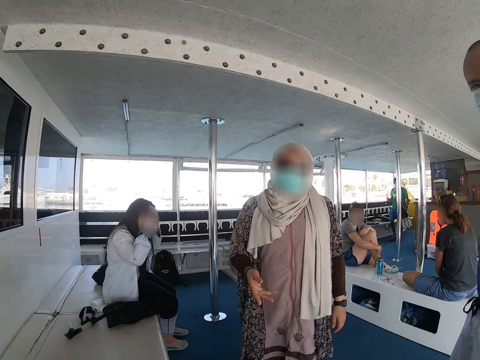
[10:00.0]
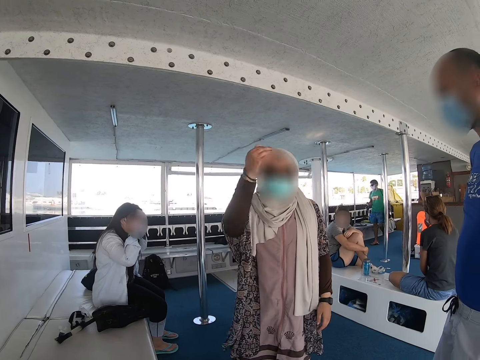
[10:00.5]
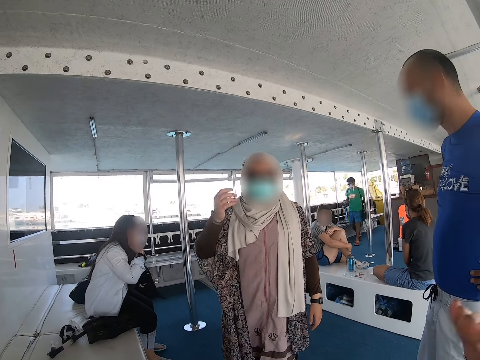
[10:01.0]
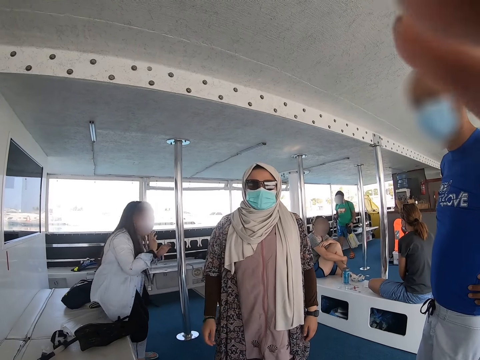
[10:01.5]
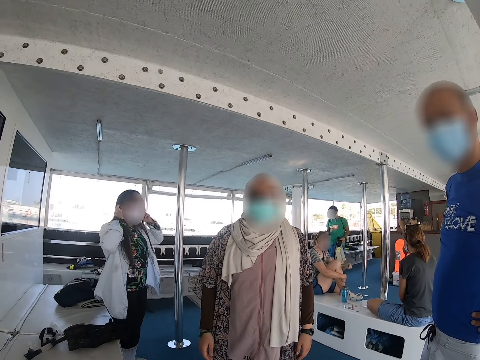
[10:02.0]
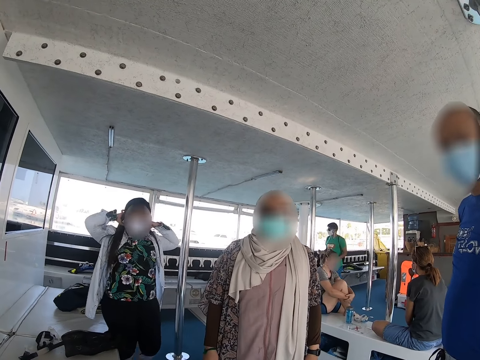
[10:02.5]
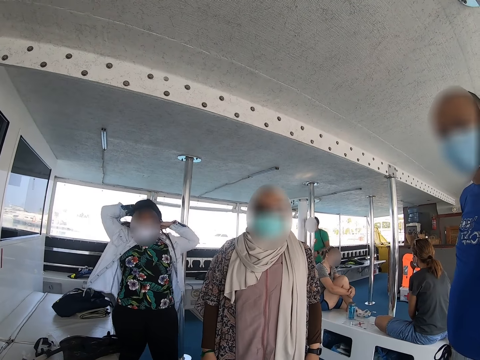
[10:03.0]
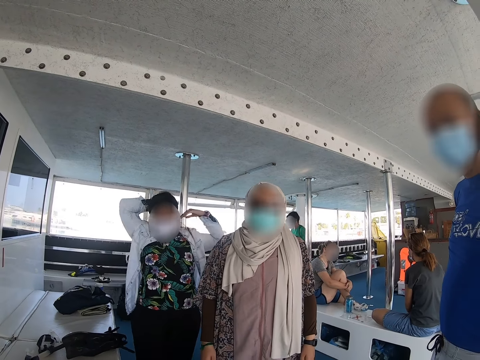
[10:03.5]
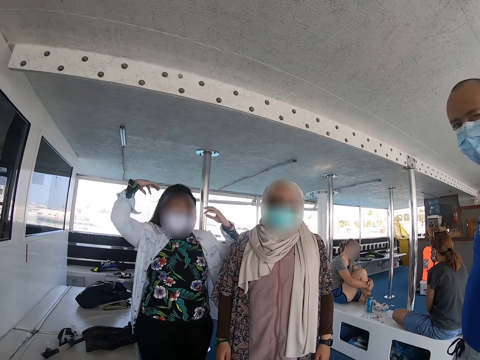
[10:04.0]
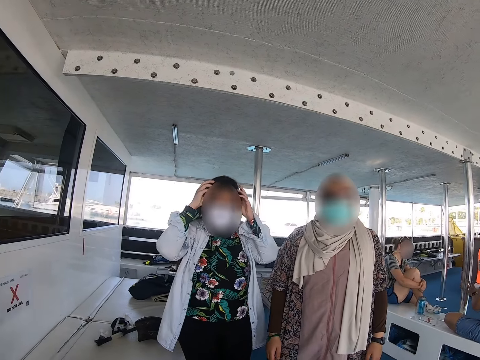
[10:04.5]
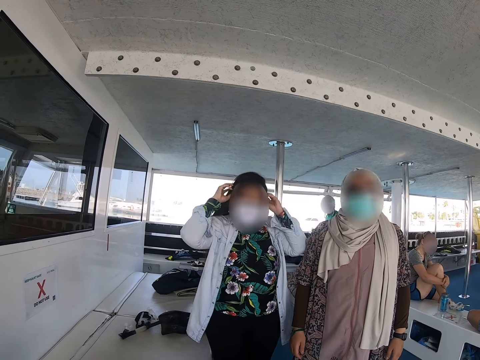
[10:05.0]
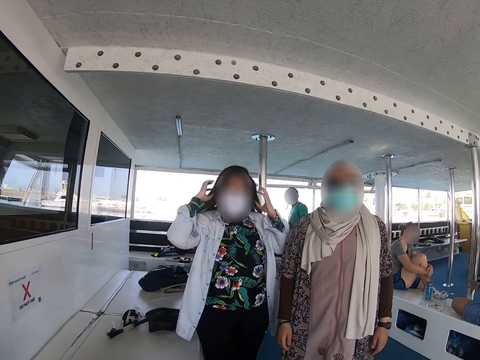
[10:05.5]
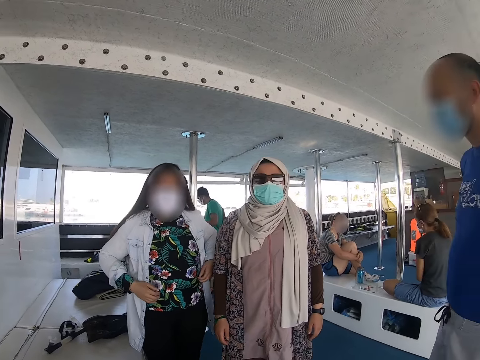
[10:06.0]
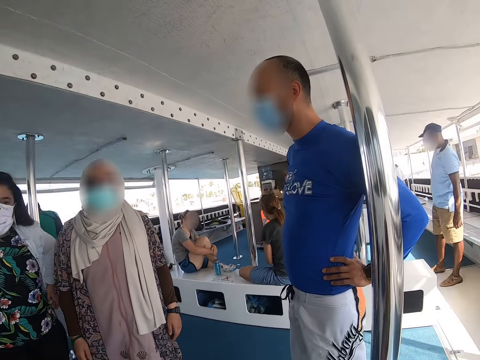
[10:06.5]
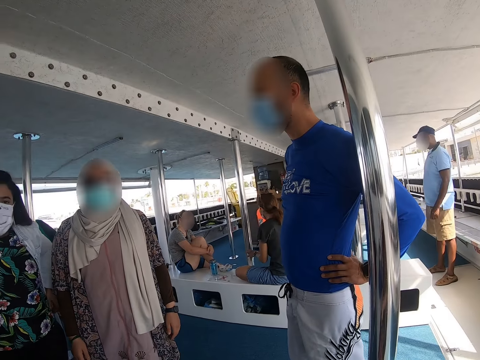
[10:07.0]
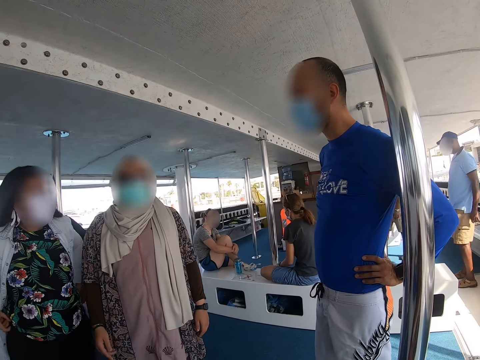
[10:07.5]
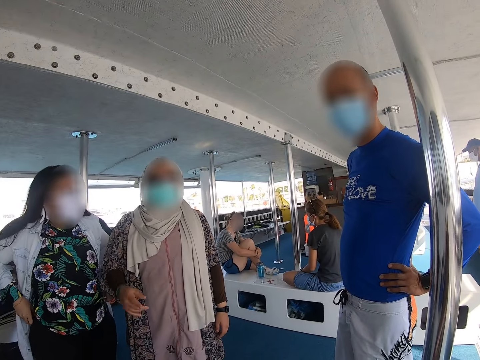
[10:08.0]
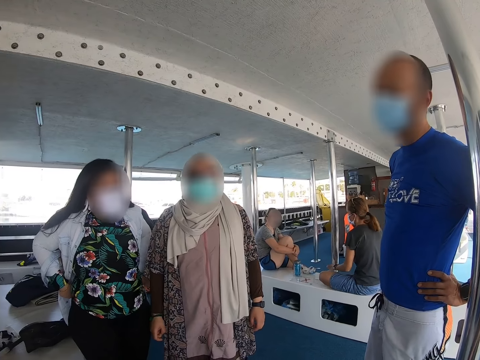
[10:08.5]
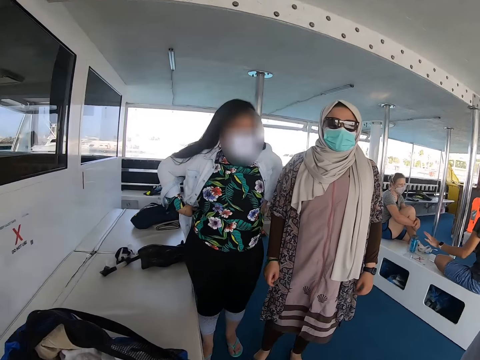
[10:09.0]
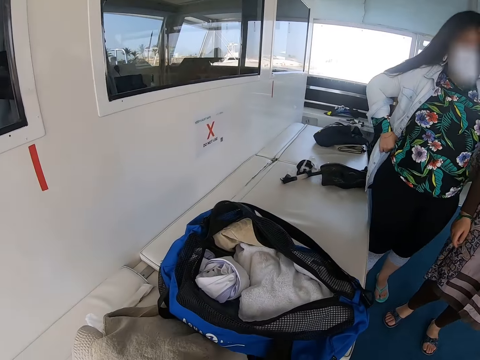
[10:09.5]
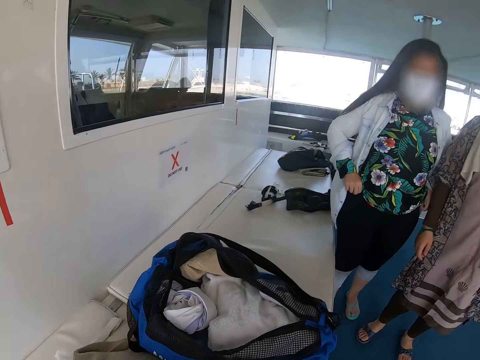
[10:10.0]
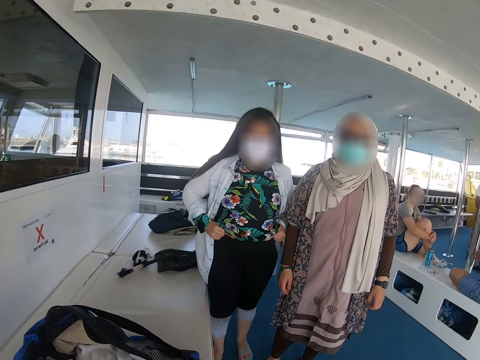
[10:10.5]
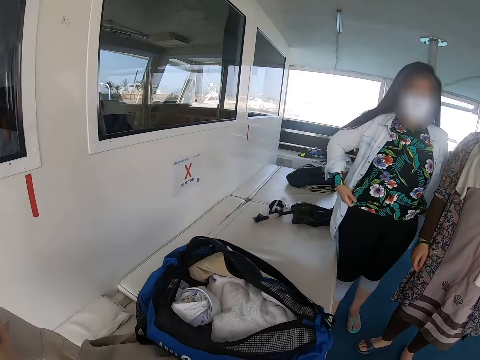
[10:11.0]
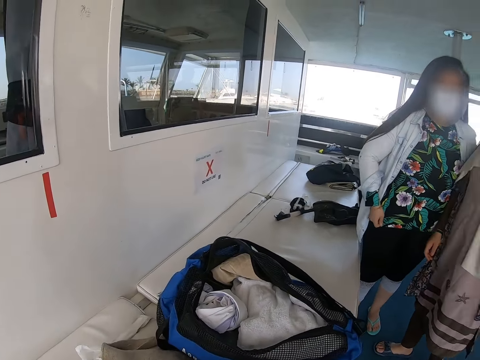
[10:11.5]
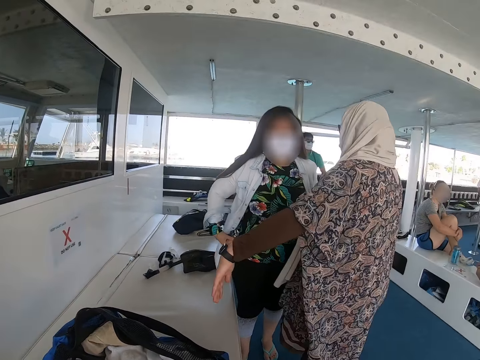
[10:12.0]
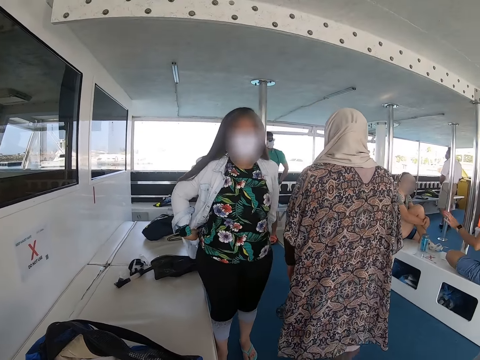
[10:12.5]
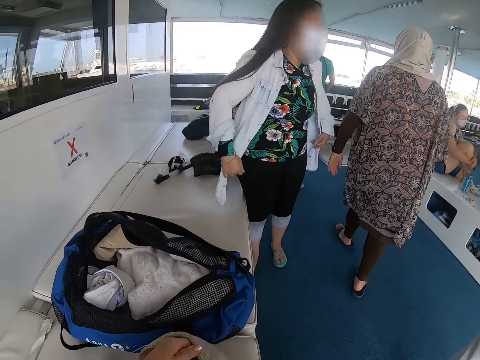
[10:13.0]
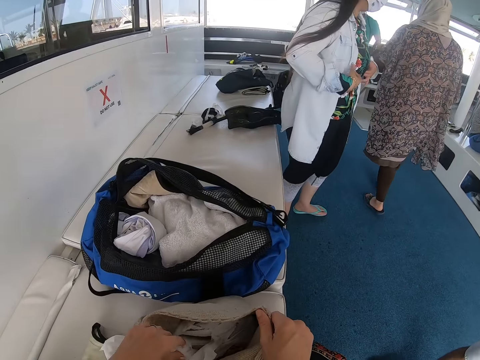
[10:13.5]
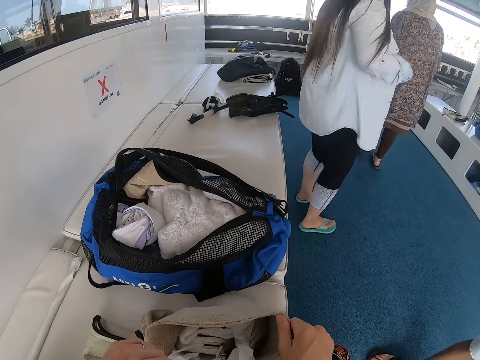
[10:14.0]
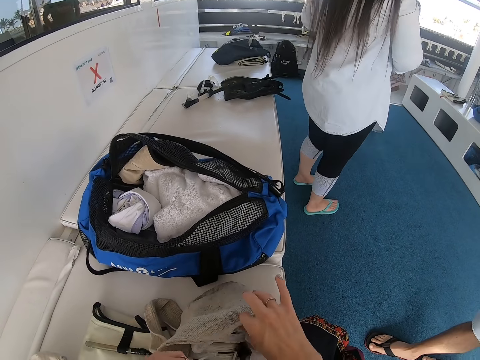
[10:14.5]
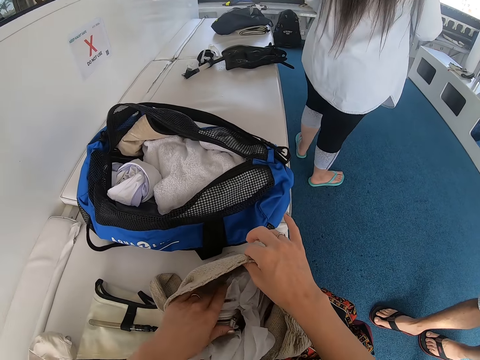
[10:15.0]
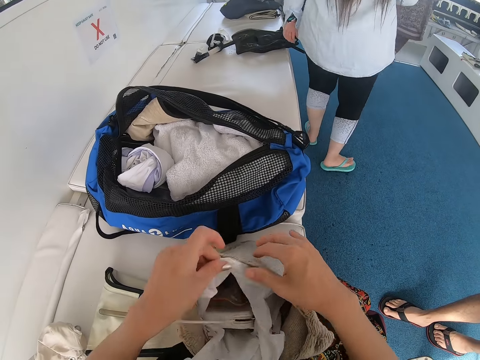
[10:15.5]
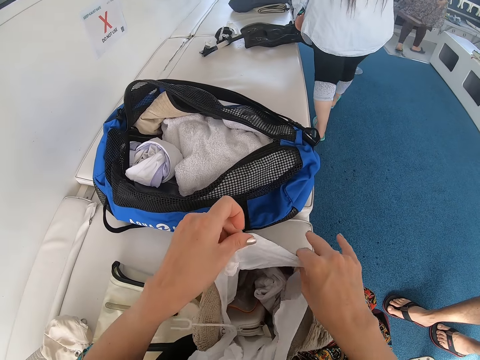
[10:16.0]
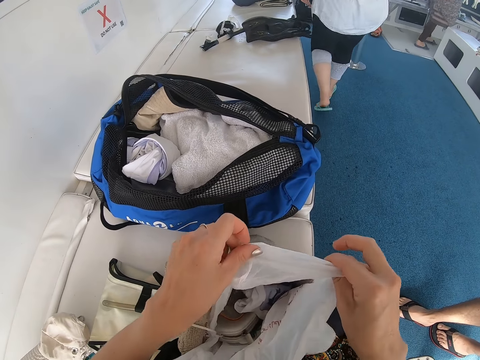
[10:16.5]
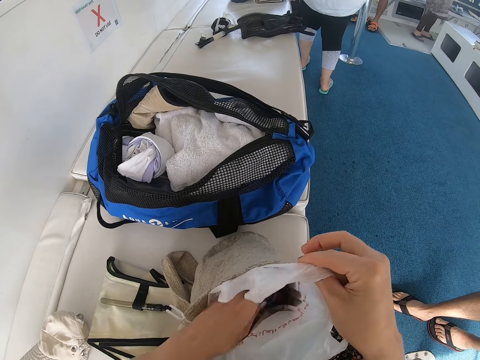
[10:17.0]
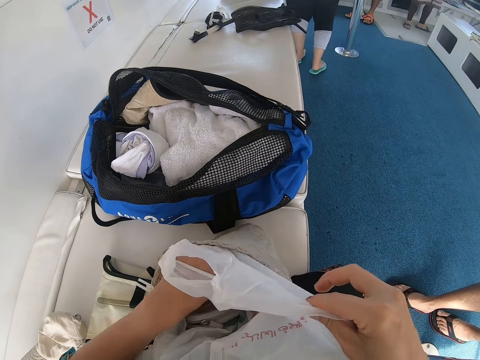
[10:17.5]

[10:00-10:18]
The camera wearer looks around in the ferry. They adjust a bag. They search in the bag. They touch the bag on top of the yacht seat.

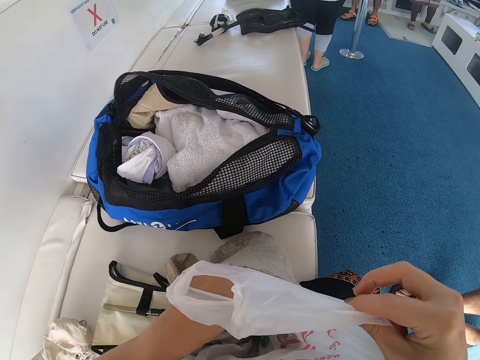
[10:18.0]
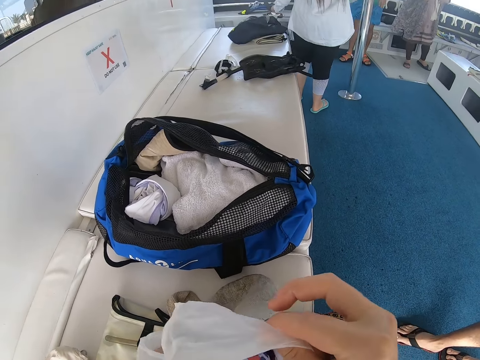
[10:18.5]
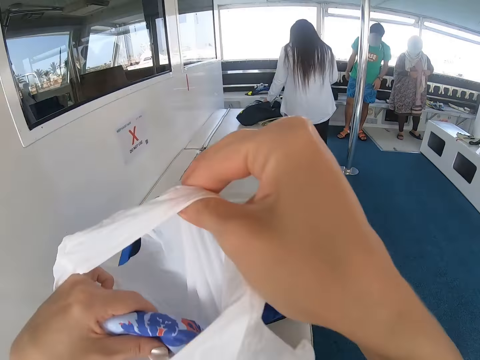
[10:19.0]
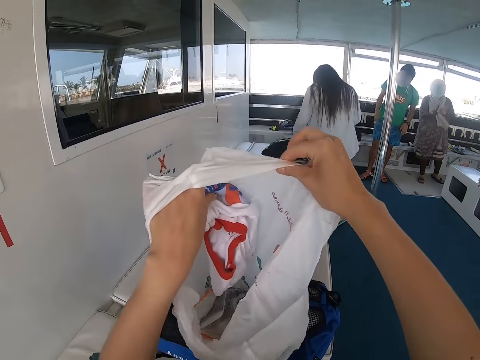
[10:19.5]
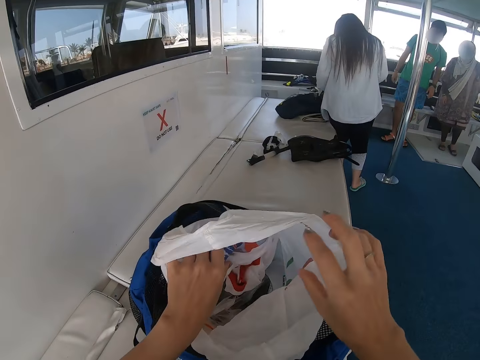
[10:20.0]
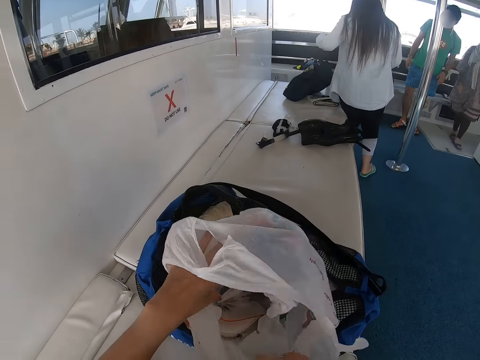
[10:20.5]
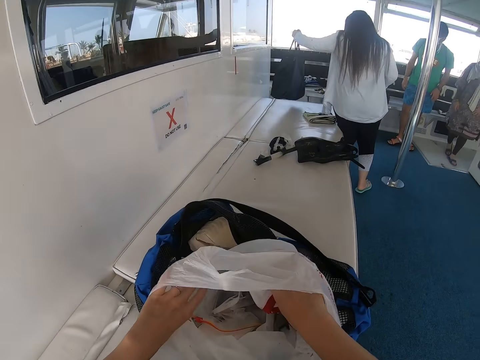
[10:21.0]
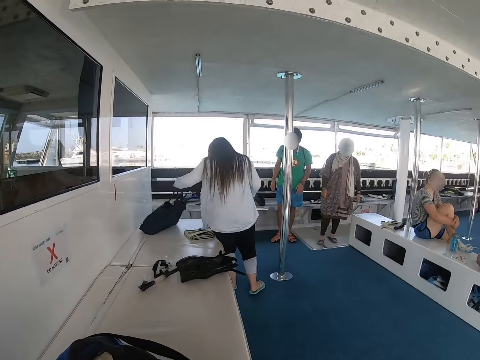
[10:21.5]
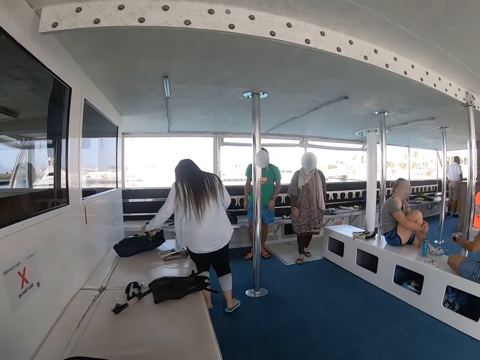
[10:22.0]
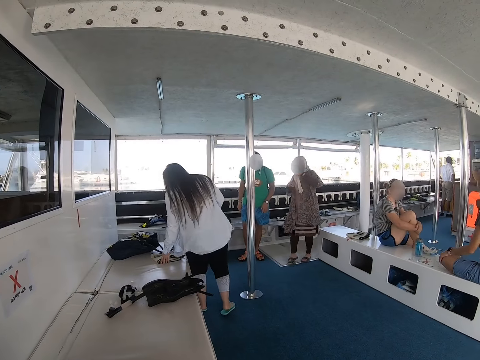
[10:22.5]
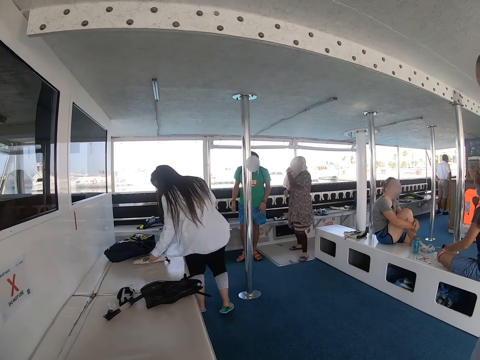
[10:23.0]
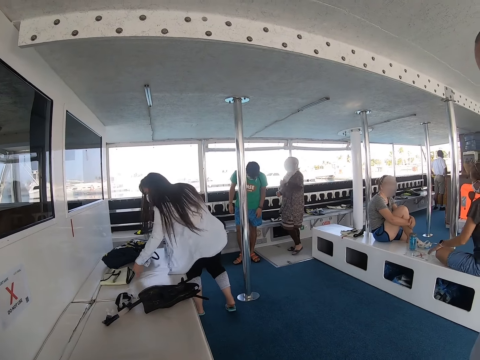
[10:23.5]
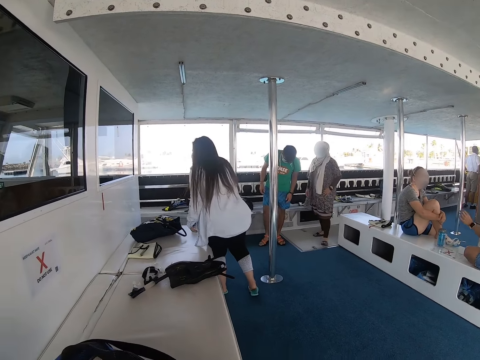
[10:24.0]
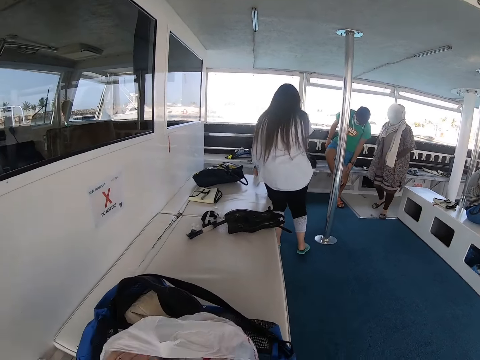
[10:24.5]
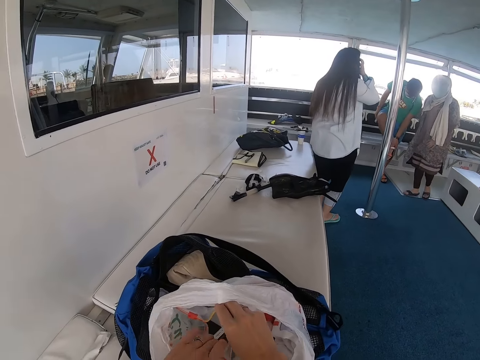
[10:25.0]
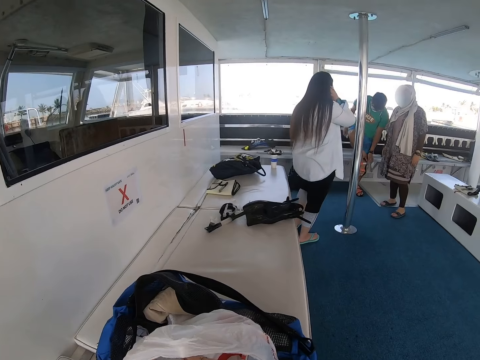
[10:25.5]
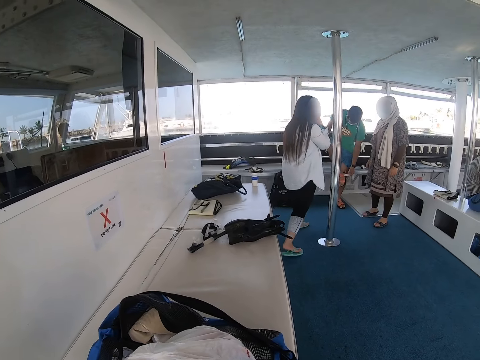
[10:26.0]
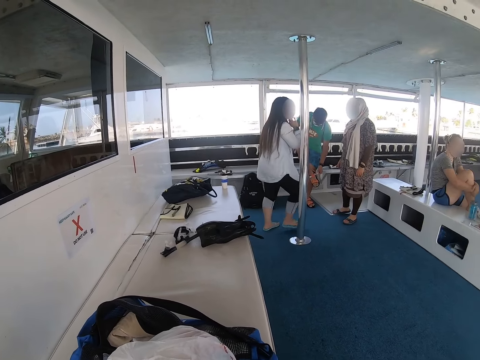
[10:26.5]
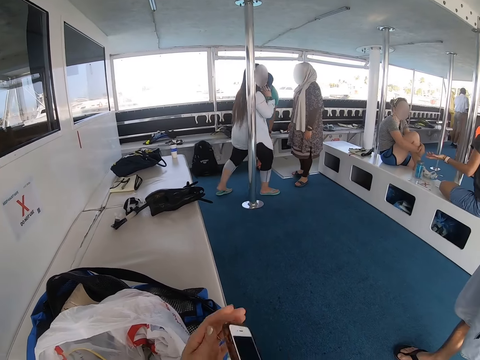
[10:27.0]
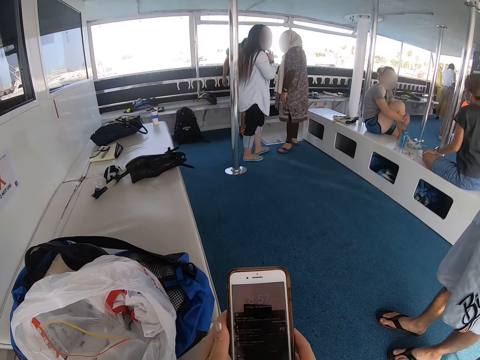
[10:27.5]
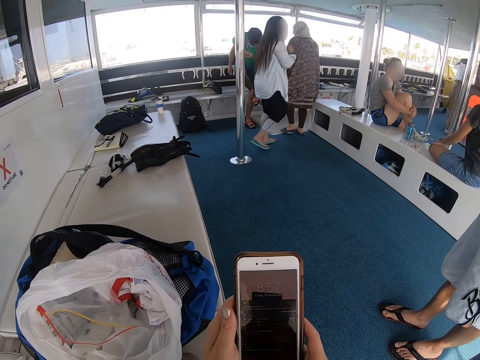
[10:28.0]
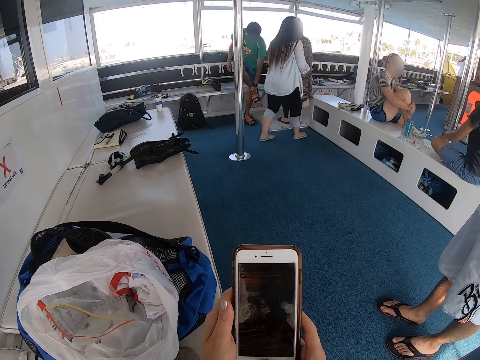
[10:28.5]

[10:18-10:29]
The camera wearer adjusts a carrier bag. They touch the paper bag. They search in the carrier bag. They look around in the ferry. They search in the carrier bag. They touch the paper bag on top of the seat. They adjust a phone. They scroll on the cellphone. They operate the phone.
